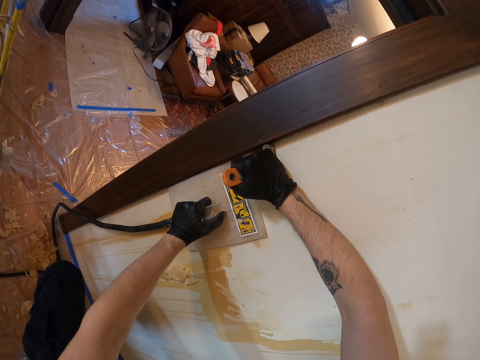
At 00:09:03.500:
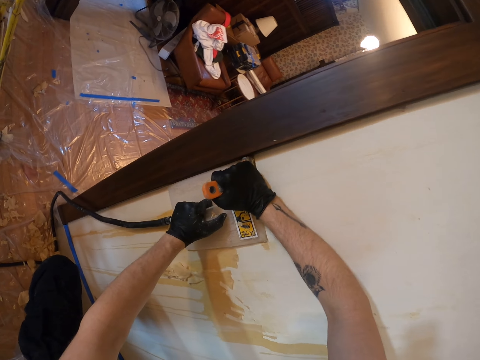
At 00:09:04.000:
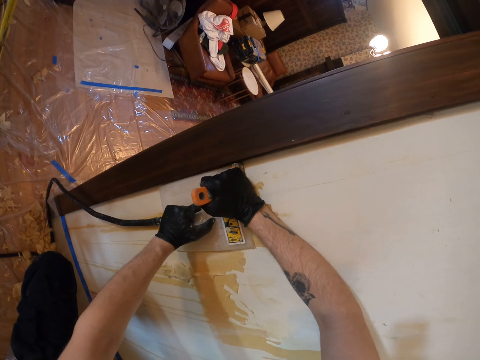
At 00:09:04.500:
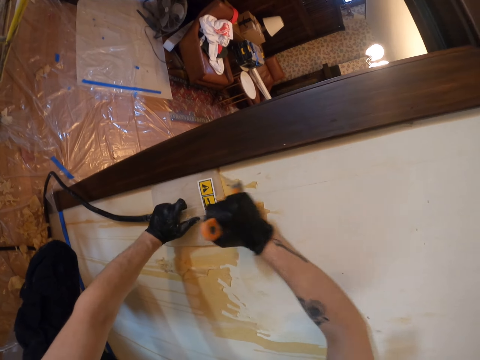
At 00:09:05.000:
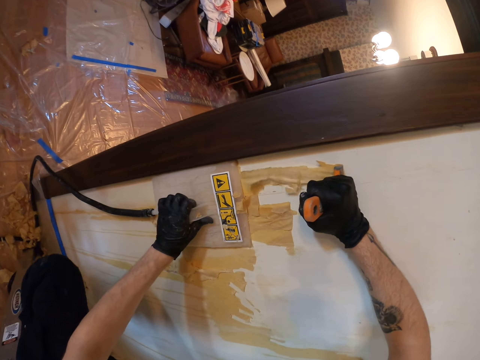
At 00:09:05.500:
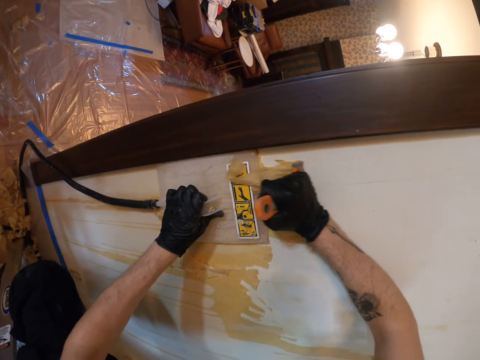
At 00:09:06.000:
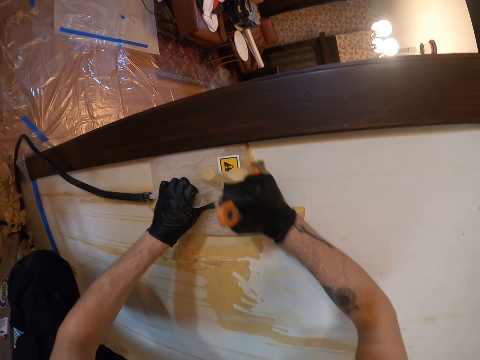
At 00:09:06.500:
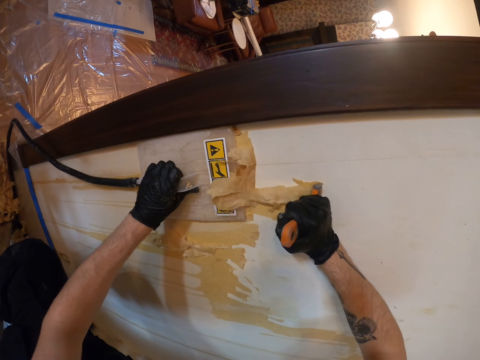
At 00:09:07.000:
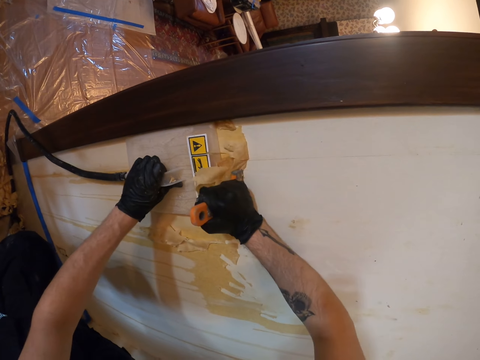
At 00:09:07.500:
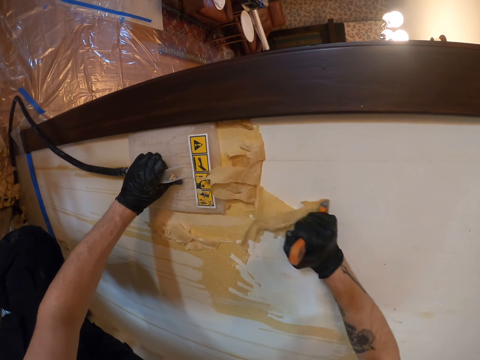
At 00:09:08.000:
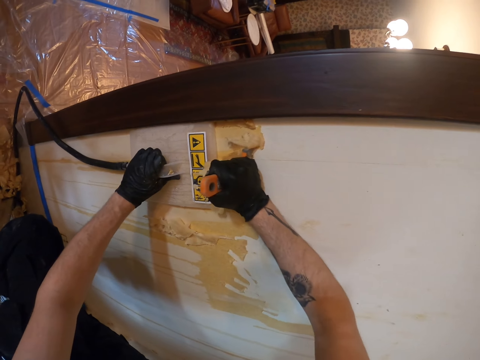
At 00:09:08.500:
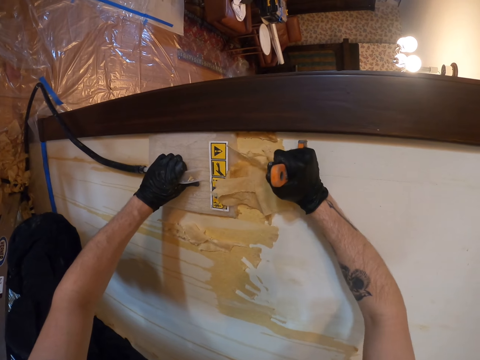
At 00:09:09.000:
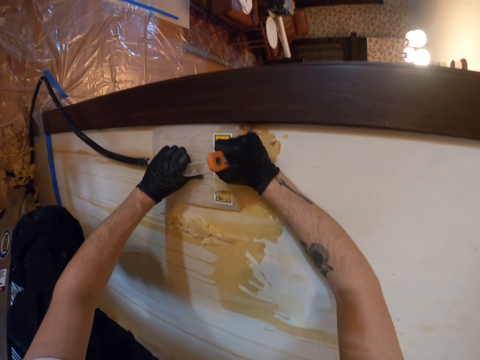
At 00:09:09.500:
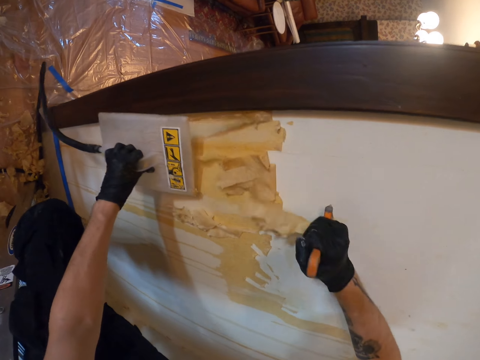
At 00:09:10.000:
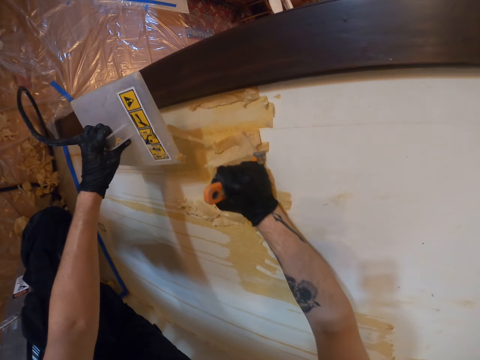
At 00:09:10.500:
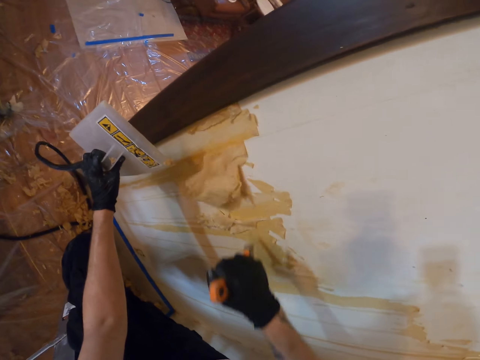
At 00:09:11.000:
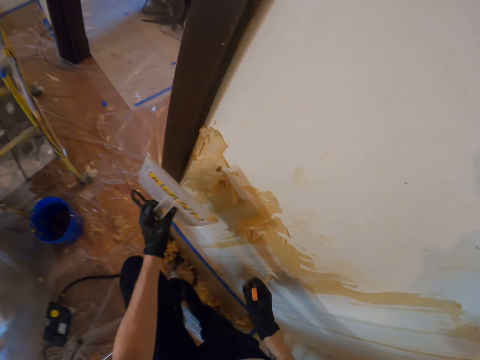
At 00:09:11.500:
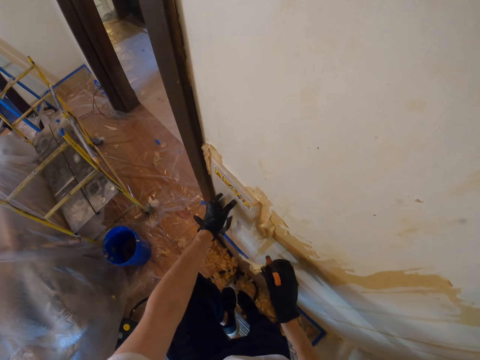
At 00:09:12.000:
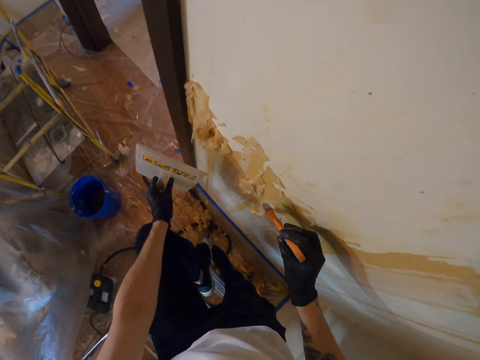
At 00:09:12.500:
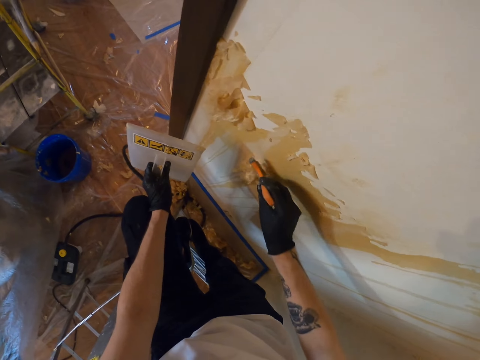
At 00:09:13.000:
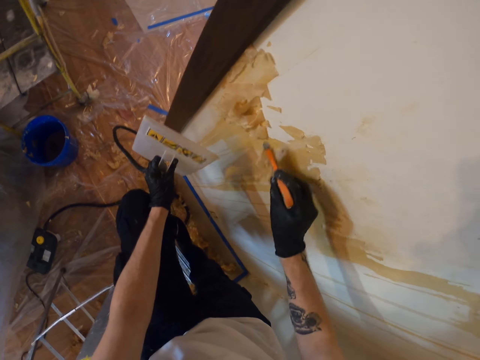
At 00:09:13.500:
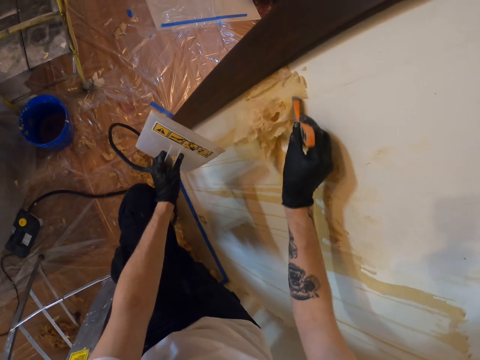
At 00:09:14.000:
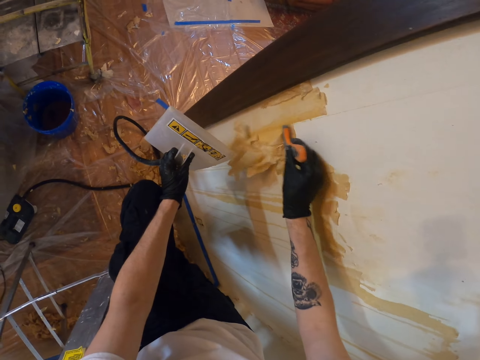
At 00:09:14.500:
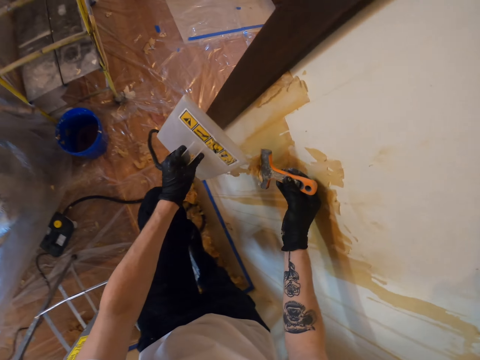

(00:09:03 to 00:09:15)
The camera wearer removes the wallpaper with a scraper in the right hand.

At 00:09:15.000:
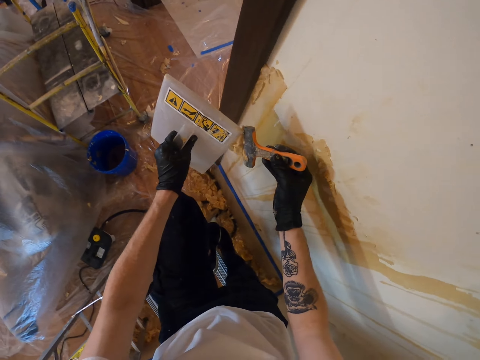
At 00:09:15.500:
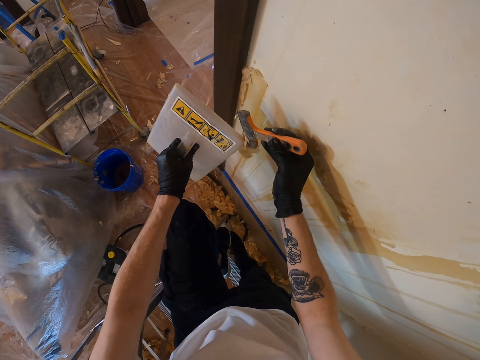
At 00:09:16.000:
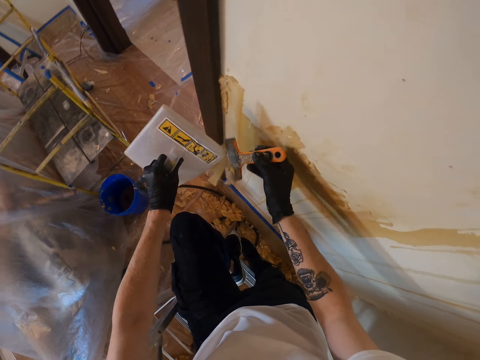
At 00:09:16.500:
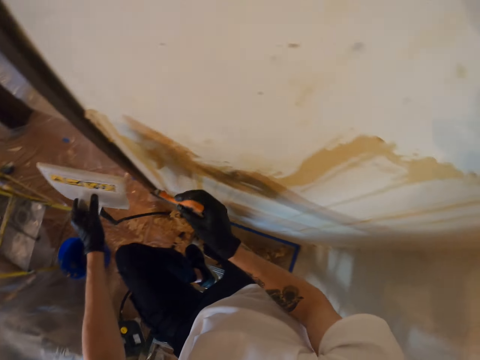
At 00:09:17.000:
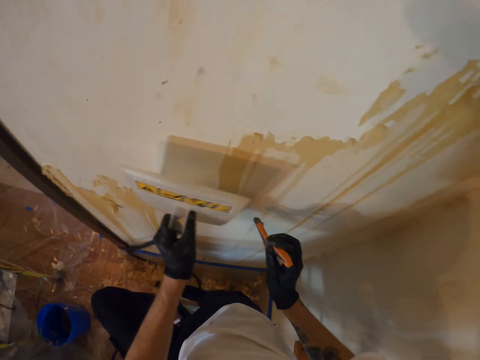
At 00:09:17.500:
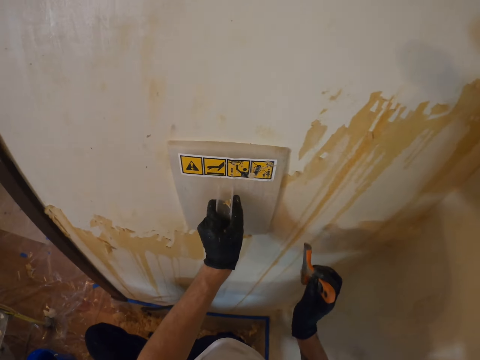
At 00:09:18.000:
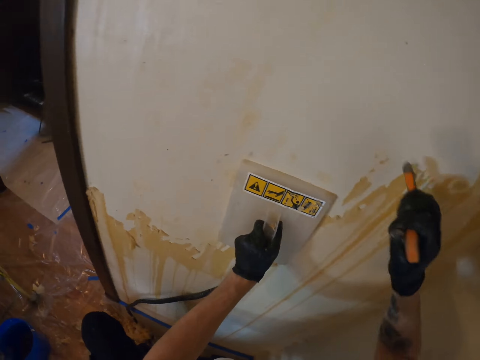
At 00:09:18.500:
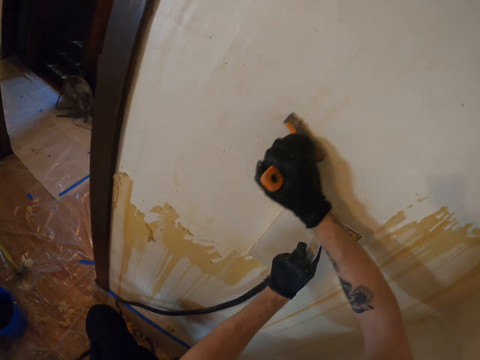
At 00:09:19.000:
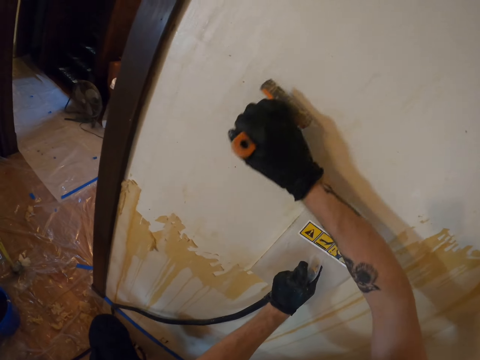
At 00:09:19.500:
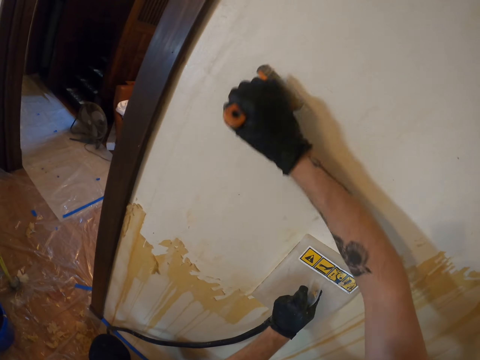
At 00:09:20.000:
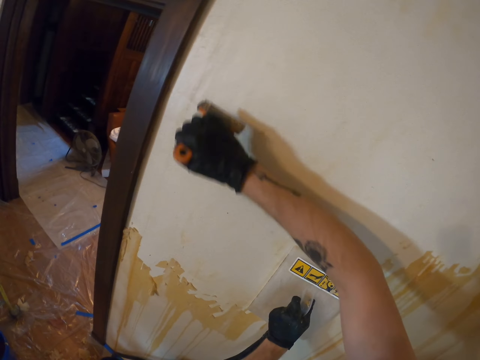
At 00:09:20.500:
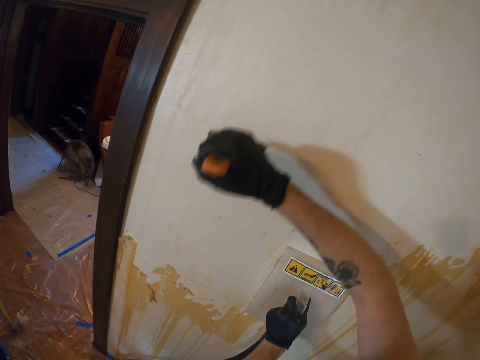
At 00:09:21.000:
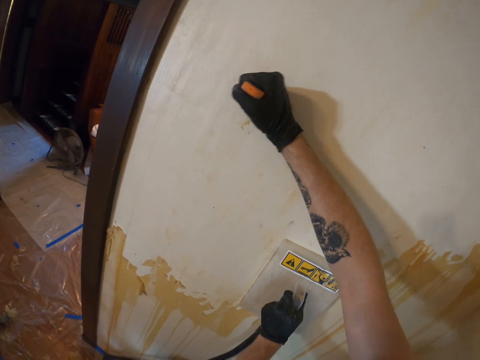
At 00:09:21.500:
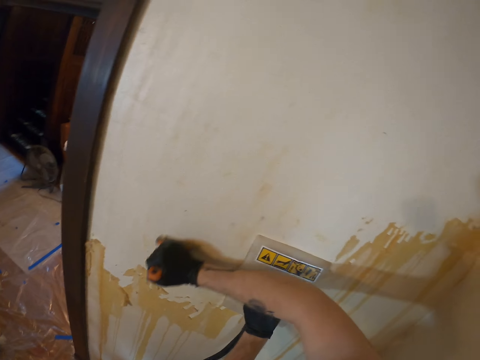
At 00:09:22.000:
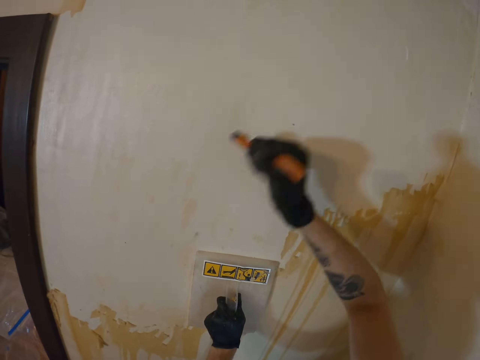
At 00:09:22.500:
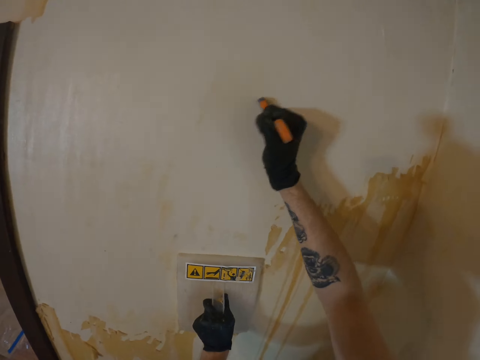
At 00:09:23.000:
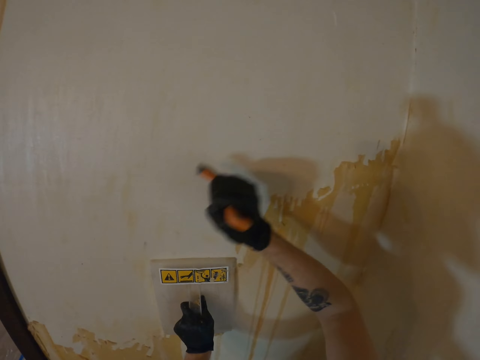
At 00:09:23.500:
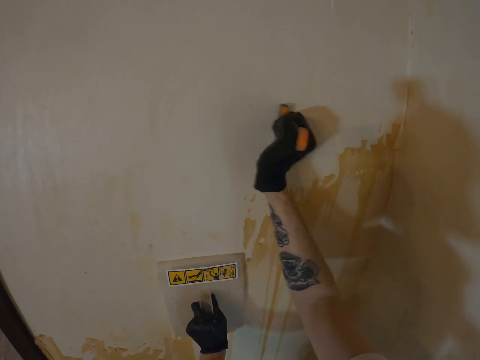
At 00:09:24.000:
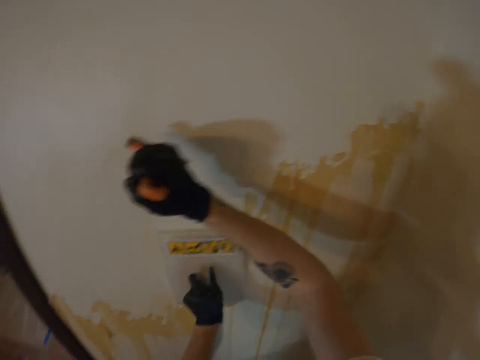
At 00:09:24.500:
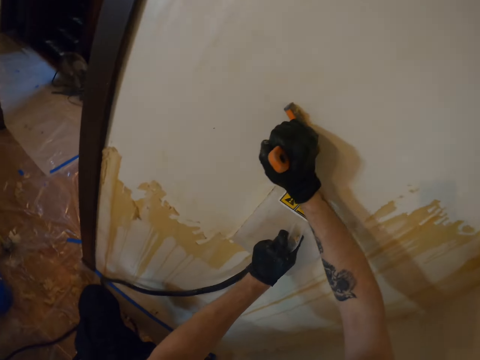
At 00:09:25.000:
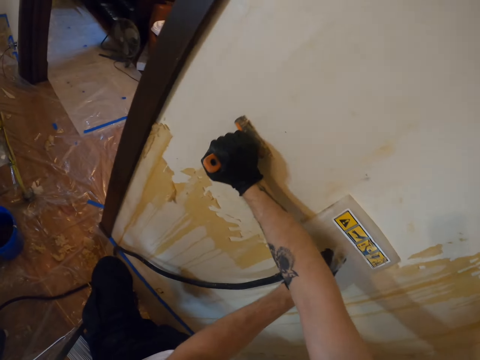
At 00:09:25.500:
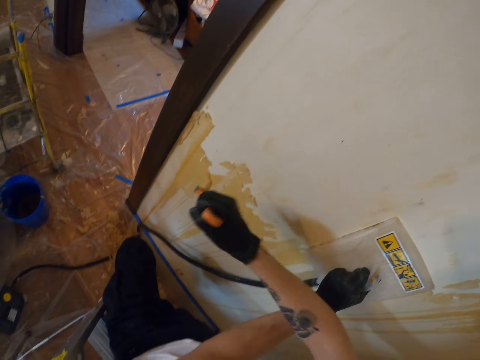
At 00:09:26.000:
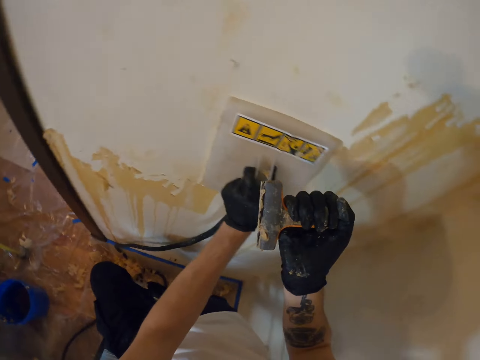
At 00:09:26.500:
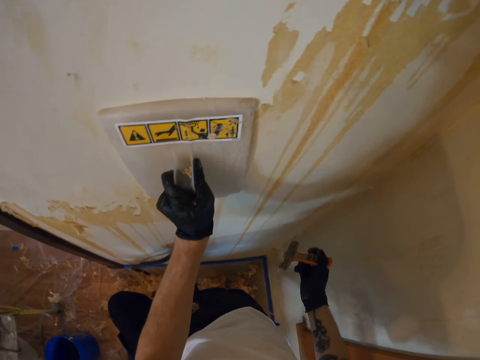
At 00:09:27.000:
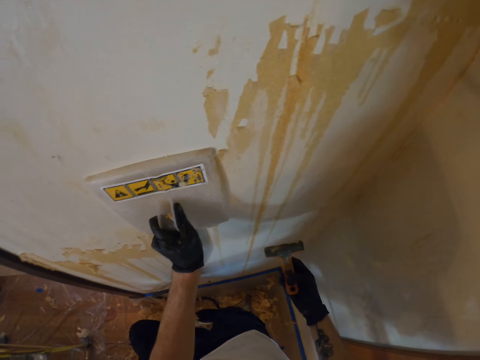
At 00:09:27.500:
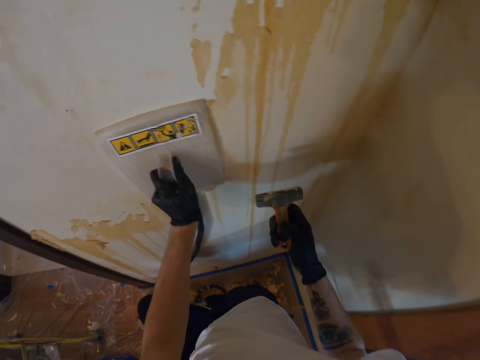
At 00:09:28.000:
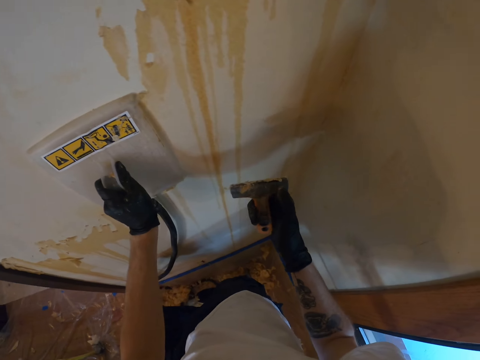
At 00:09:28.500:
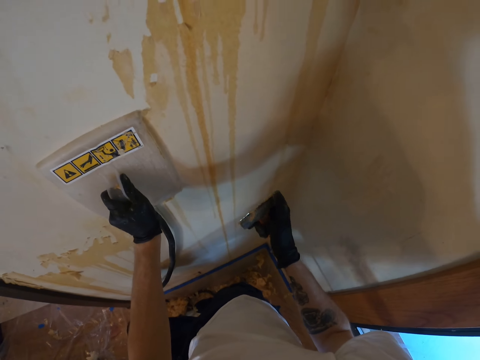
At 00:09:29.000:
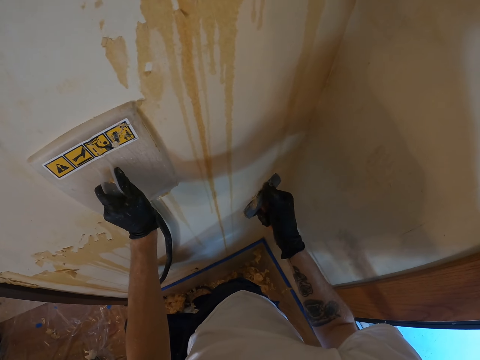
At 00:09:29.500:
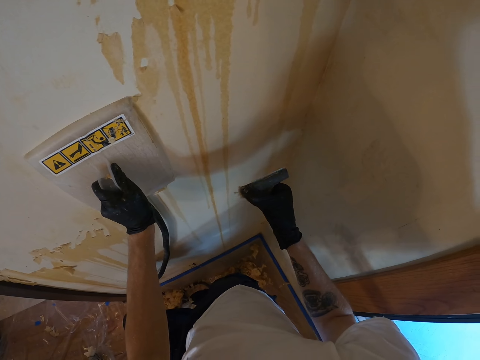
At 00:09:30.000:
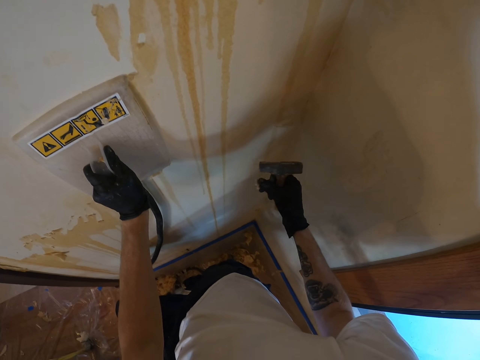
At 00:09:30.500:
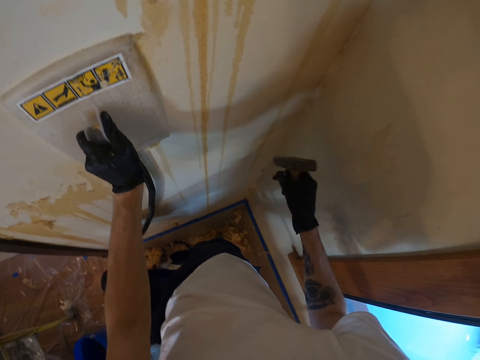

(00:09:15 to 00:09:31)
The camera wearer removes the wallpaper on the scraper with the wall steamer. They remove paint from a brush with a machine. They place the wall steamer on the wall with the left hand. They brush off the paint. They remove the wallpaper on the wall with the scraper in the right hand. They hold the machine on the wall. They hold the scraper with the right hand. They remove the wallpaper with the right hand thumb finger.
